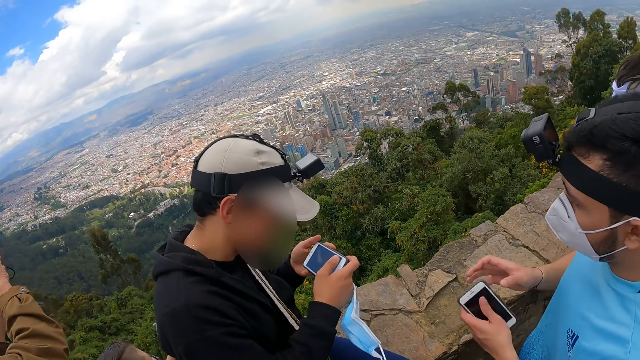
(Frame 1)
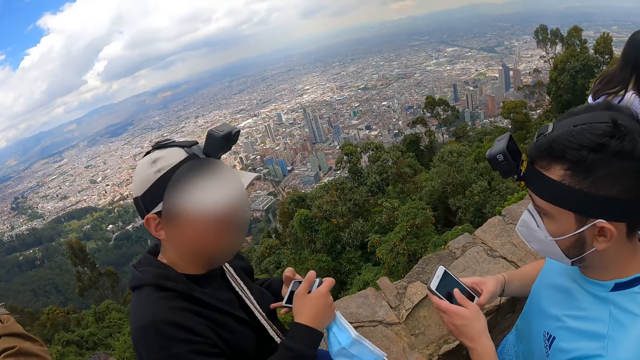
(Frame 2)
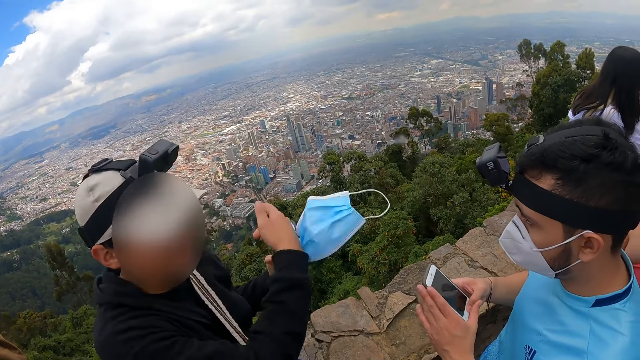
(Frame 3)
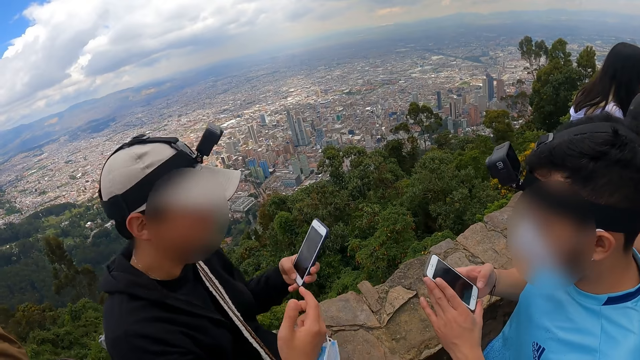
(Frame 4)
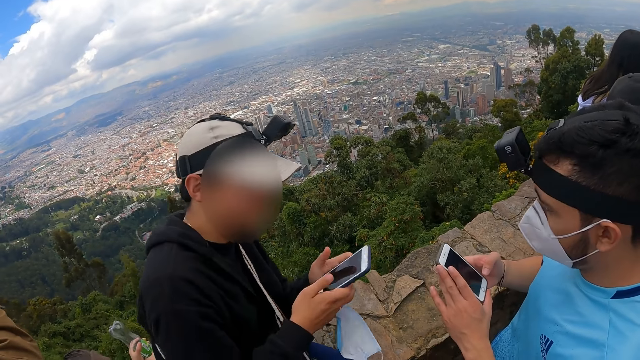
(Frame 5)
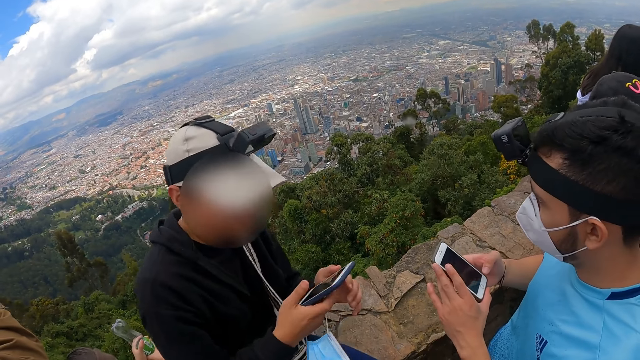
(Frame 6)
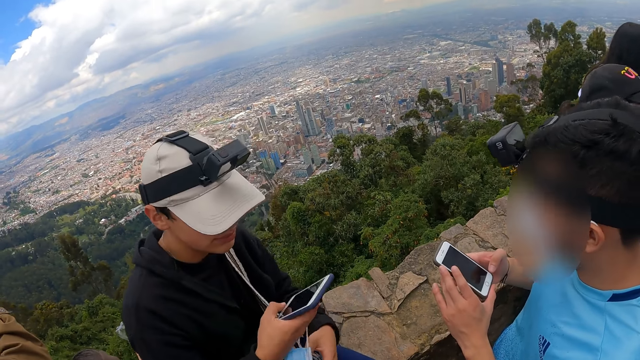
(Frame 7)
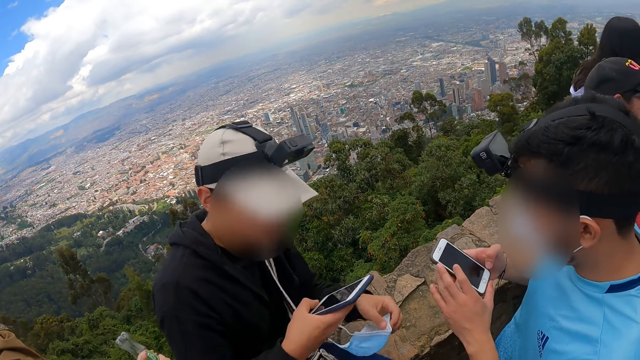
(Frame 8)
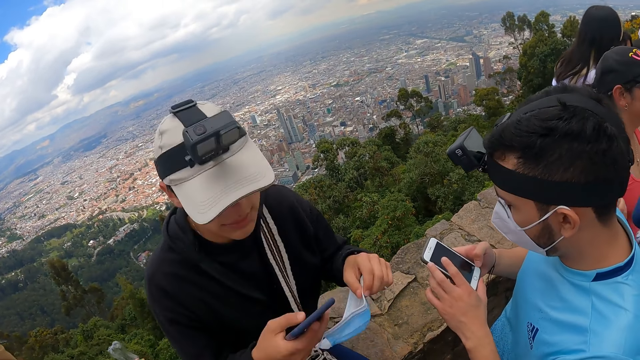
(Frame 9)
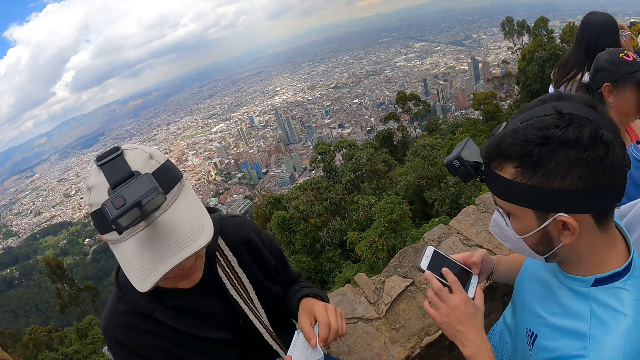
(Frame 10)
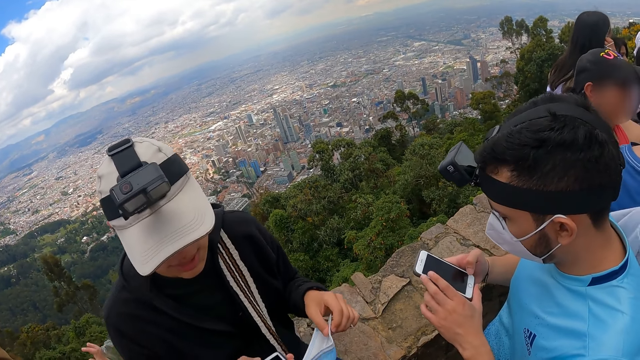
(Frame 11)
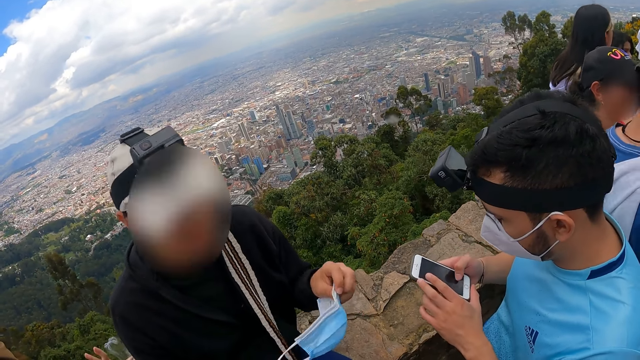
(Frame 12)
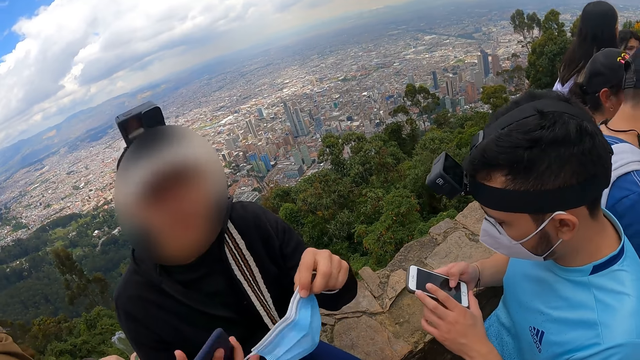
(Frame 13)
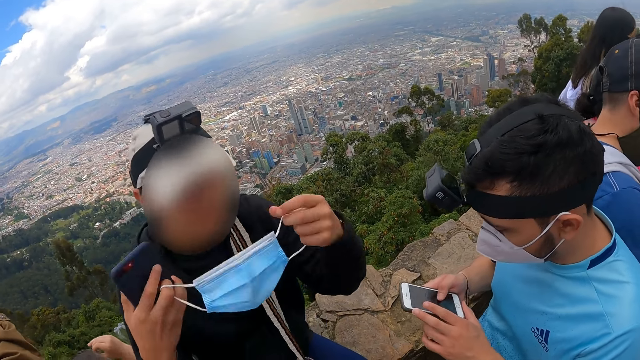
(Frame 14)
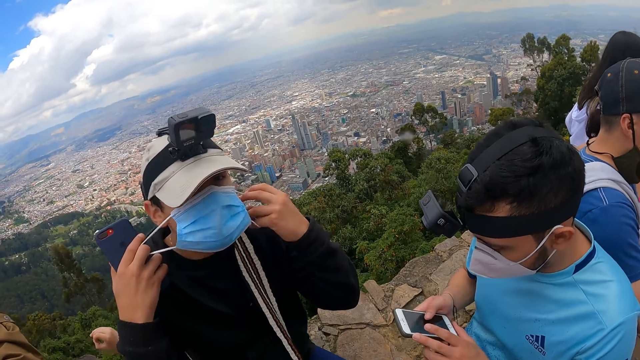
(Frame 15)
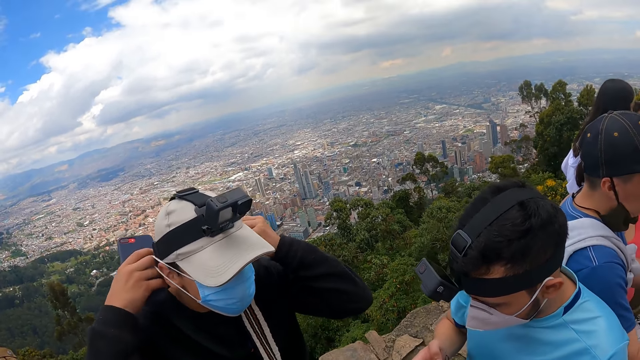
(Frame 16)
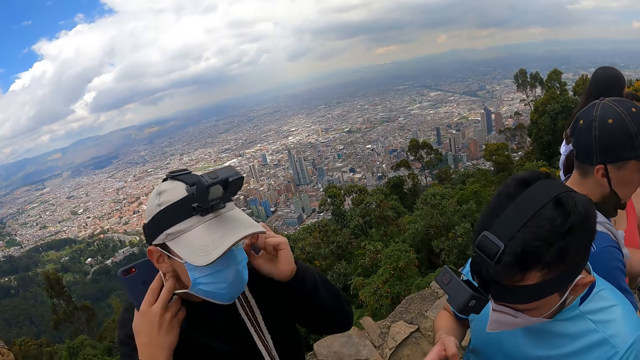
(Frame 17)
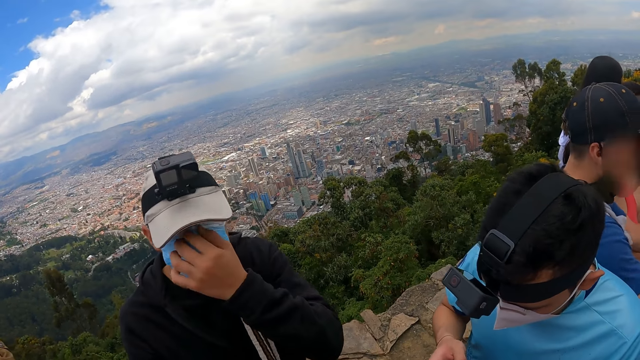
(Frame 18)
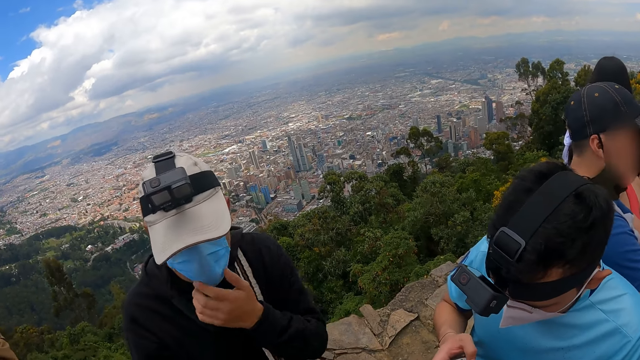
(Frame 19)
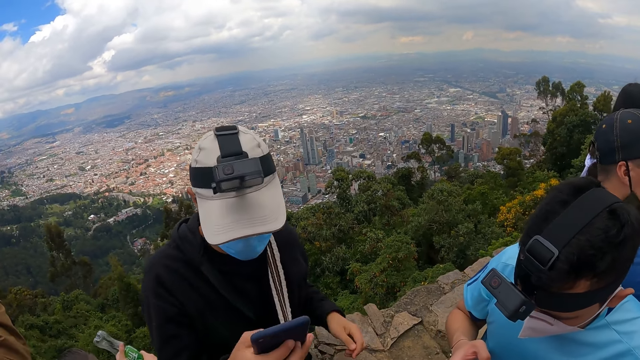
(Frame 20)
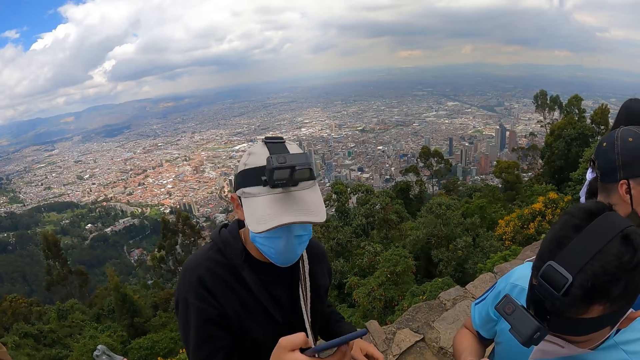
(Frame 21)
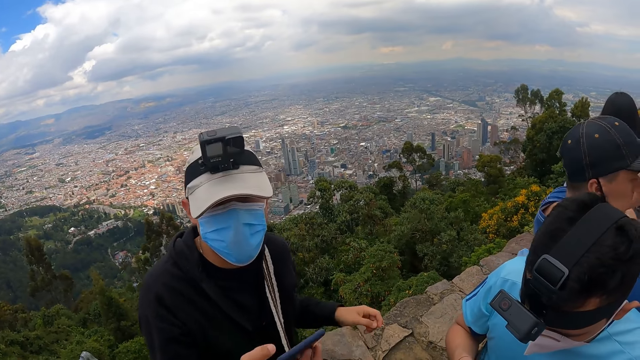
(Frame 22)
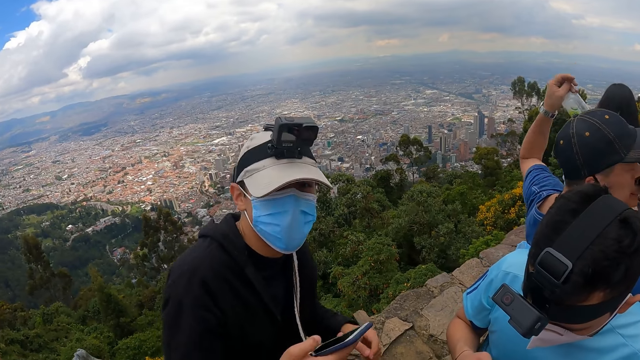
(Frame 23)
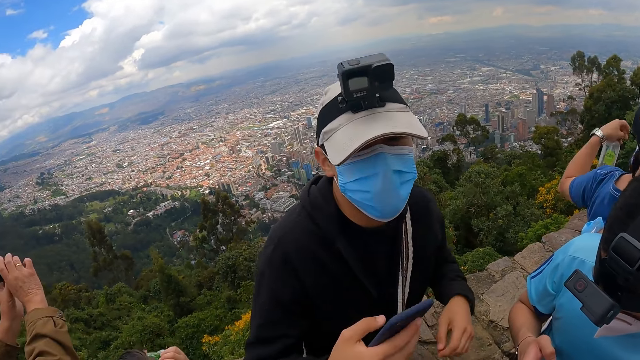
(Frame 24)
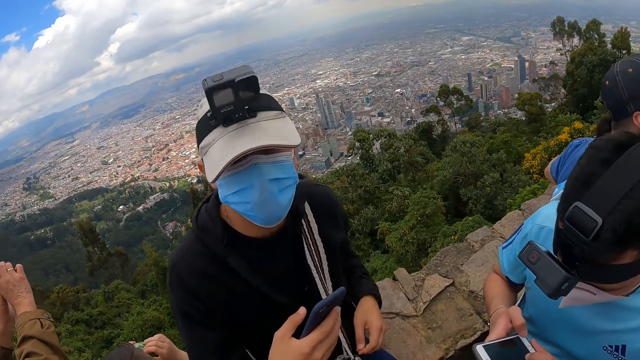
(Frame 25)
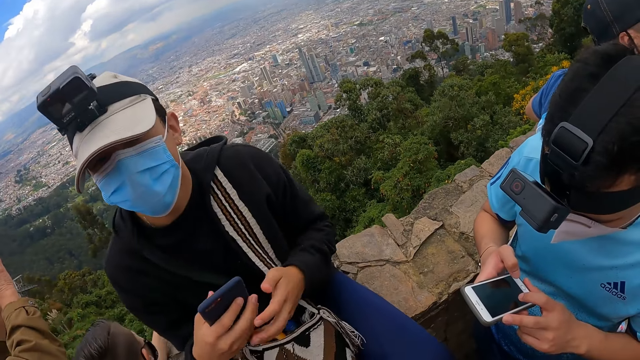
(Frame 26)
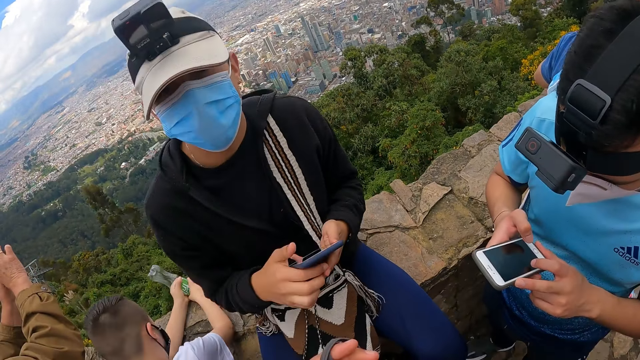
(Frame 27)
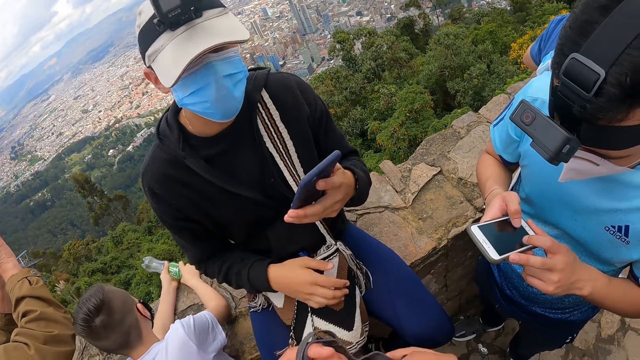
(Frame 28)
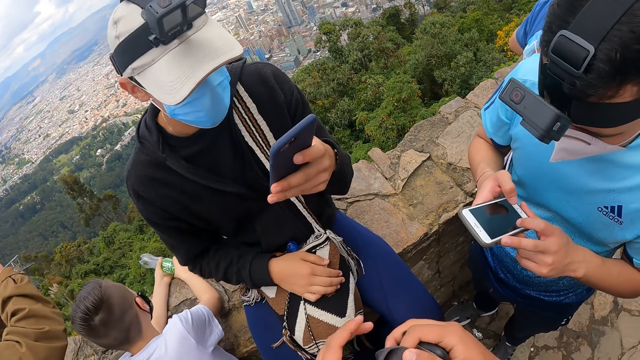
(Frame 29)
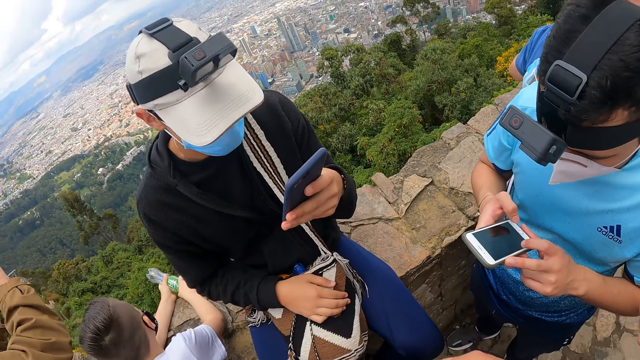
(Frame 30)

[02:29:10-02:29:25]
A man operates the phone with both hands. Another man holds the phone with his left hand and operates the phone with both hands. The other man interacts with the camera wearer, wears the nose mask with both hands and operates the phone with his right hand. The first man operates the phone with both hands. The other man passes the phone in his right hand to his left hand.

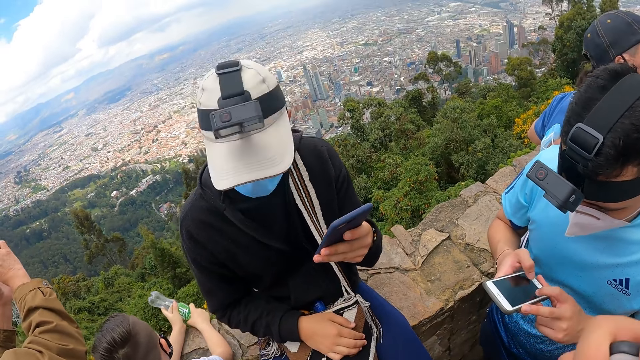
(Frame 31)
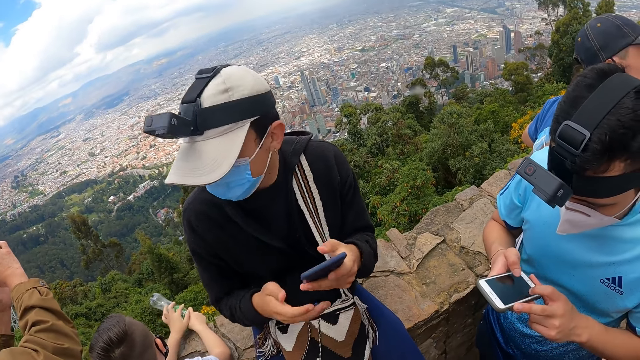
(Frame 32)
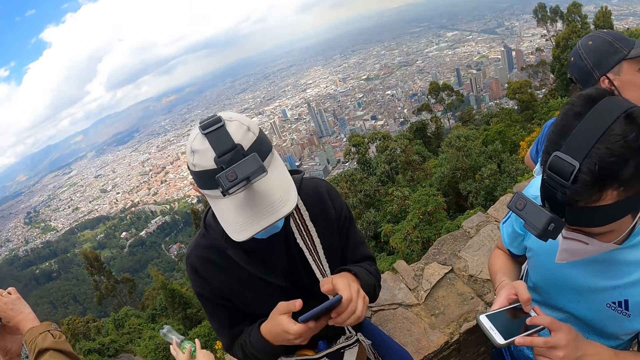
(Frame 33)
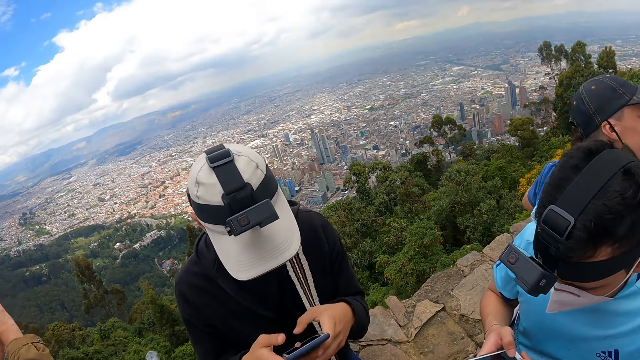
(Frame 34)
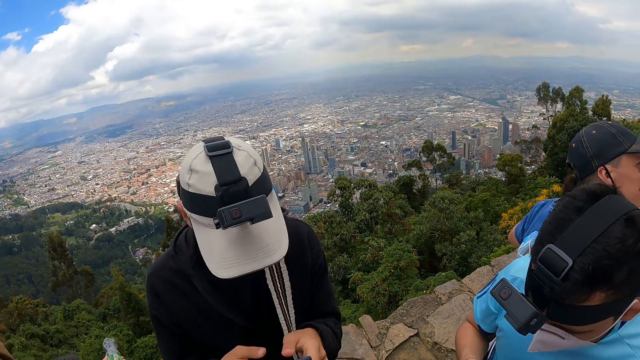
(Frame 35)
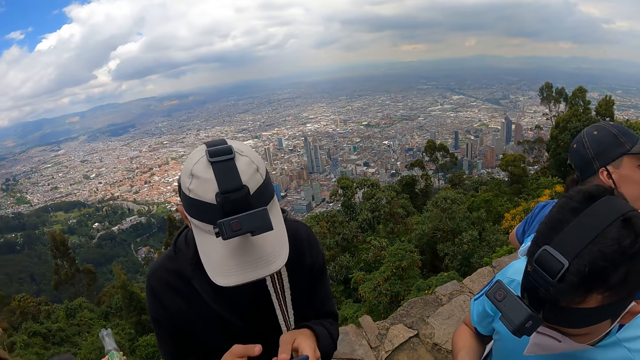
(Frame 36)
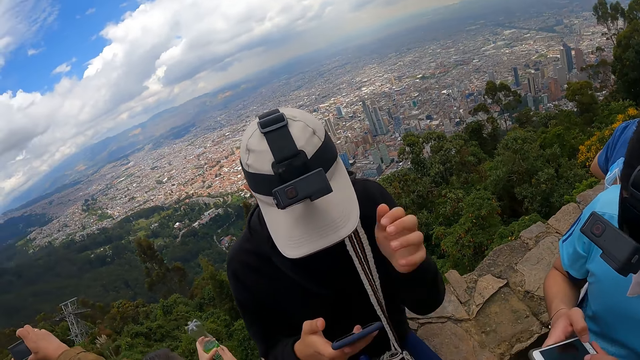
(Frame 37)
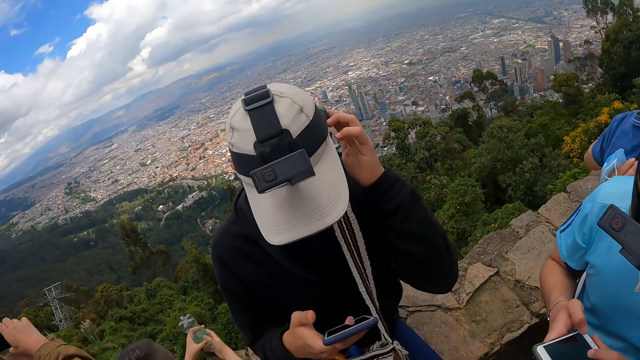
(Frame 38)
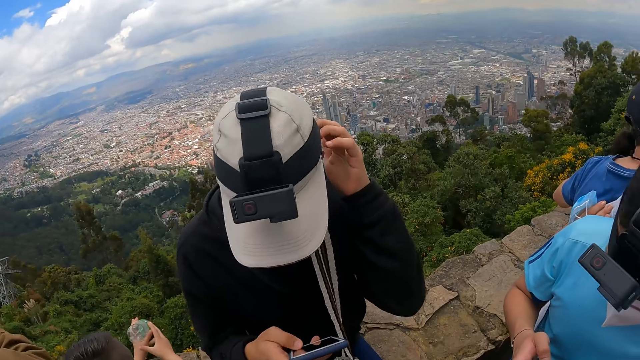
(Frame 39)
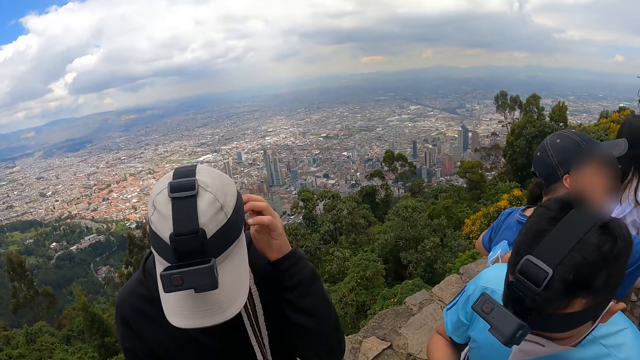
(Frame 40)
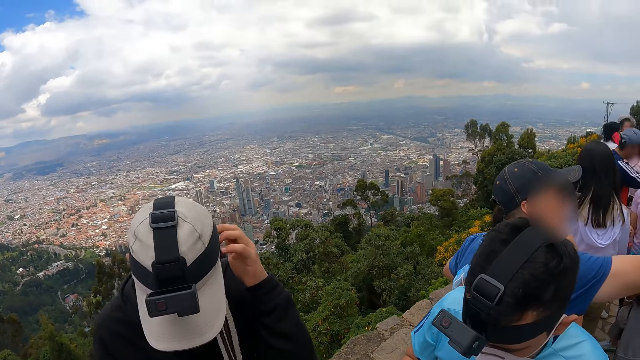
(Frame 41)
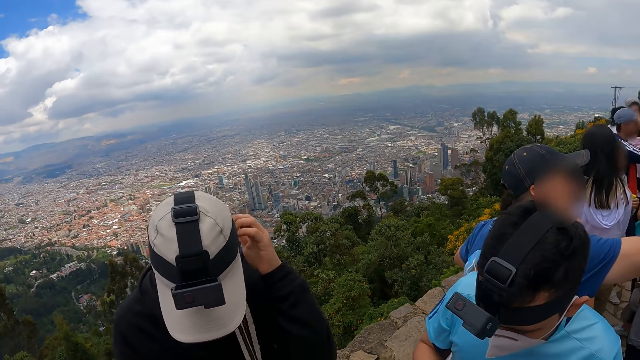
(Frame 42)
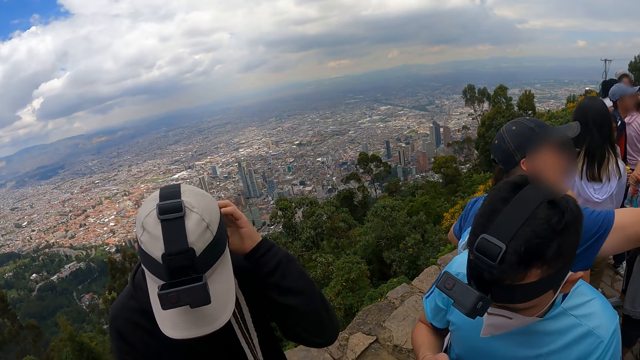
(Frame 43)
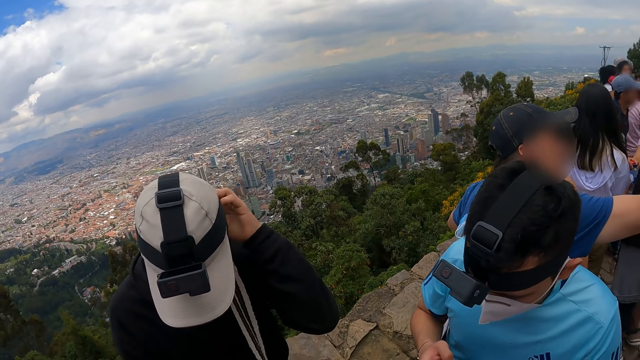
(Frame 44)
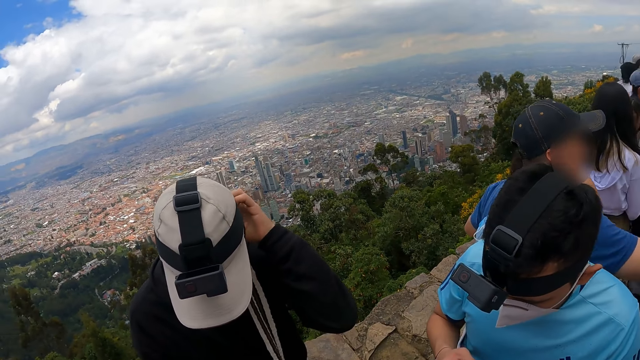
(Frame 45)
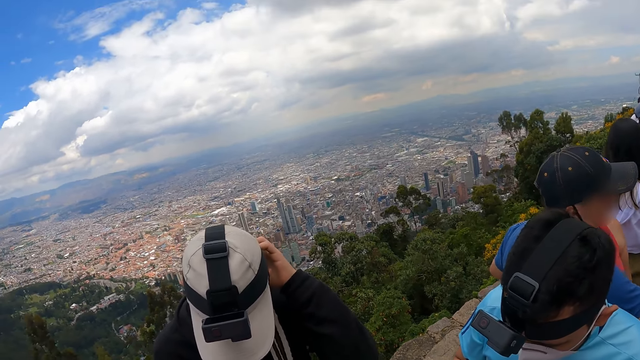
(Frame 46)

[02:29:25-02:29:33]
The man operates the phone with both hands. The man scratches his head with his left hand. The man operates the phone with his right hand.
